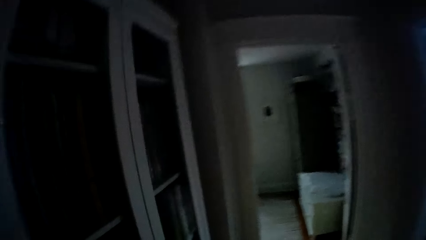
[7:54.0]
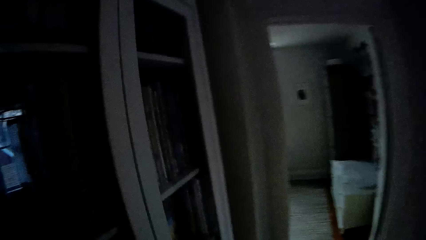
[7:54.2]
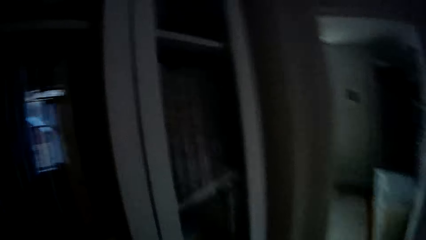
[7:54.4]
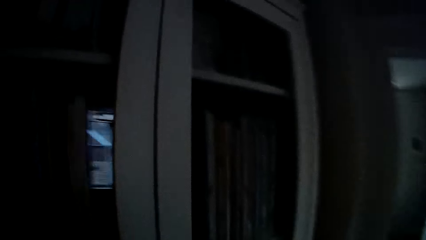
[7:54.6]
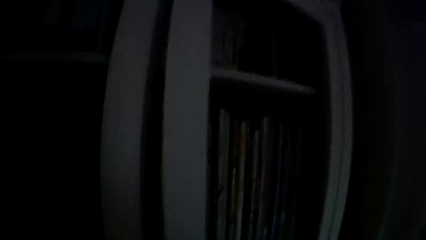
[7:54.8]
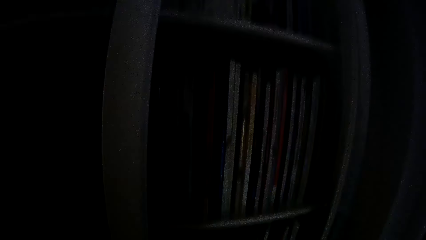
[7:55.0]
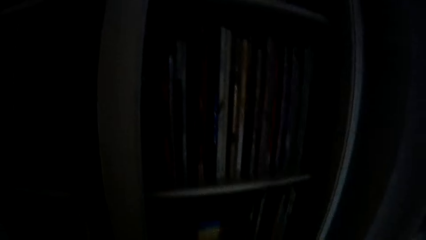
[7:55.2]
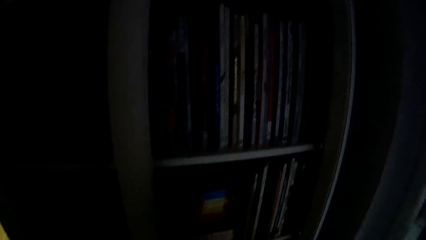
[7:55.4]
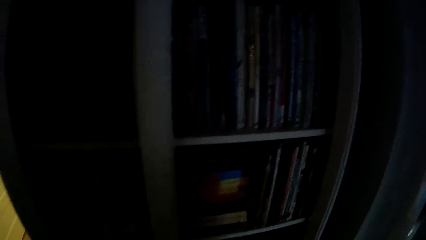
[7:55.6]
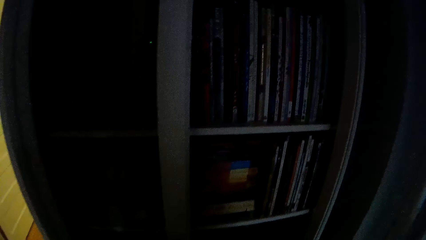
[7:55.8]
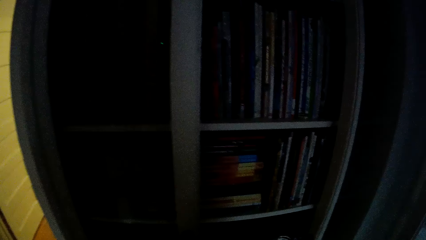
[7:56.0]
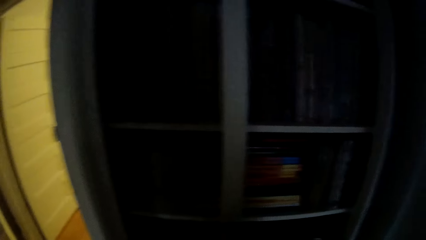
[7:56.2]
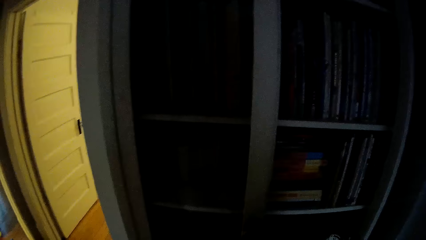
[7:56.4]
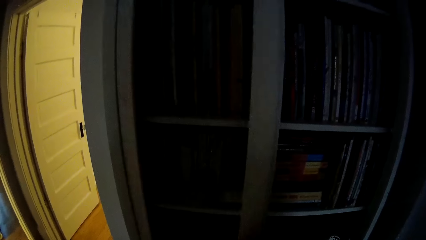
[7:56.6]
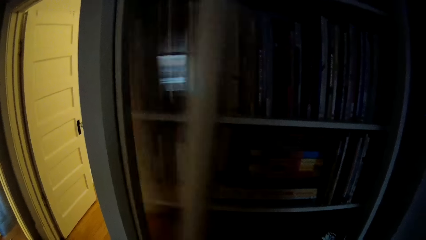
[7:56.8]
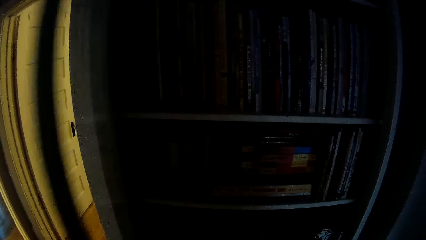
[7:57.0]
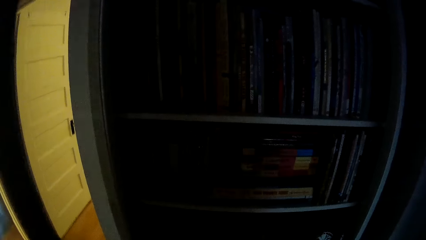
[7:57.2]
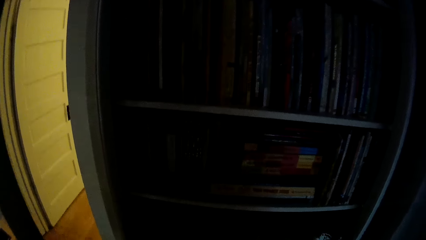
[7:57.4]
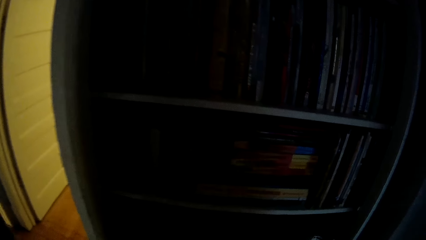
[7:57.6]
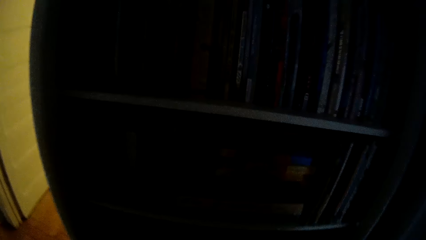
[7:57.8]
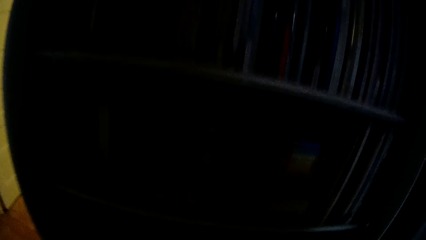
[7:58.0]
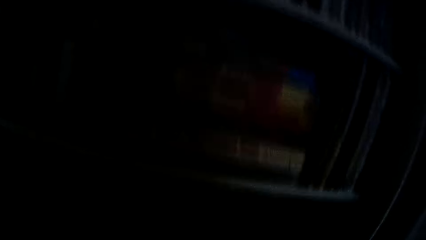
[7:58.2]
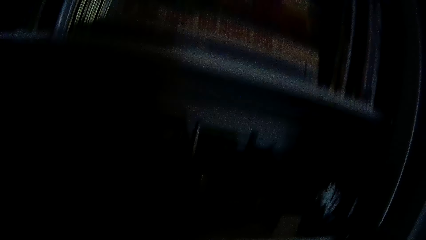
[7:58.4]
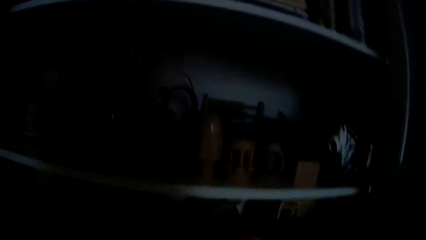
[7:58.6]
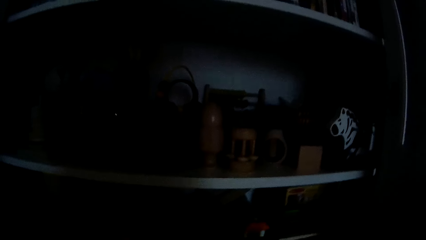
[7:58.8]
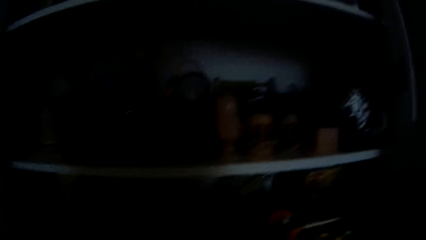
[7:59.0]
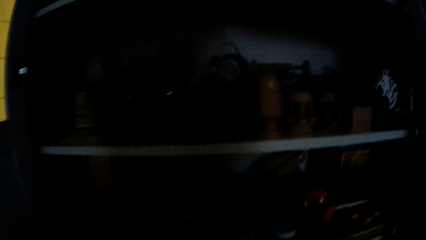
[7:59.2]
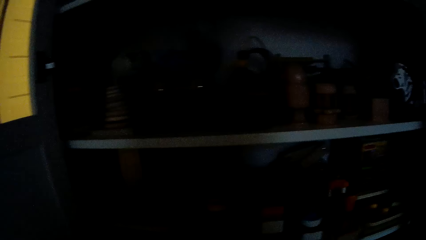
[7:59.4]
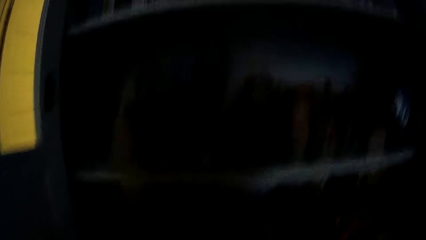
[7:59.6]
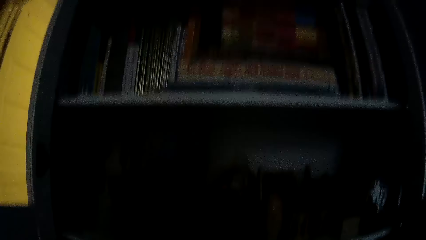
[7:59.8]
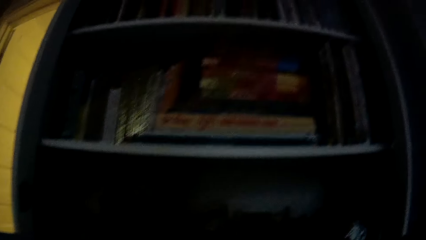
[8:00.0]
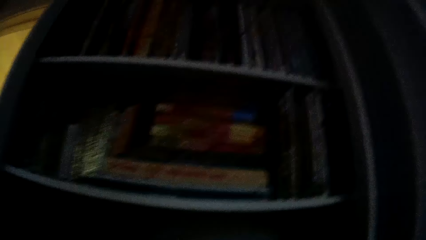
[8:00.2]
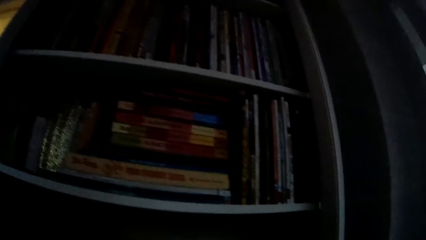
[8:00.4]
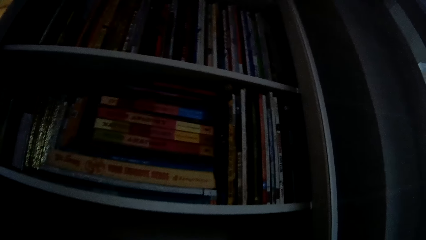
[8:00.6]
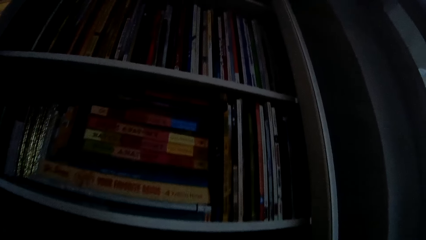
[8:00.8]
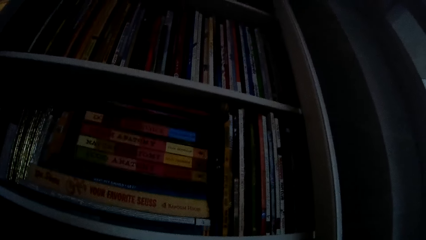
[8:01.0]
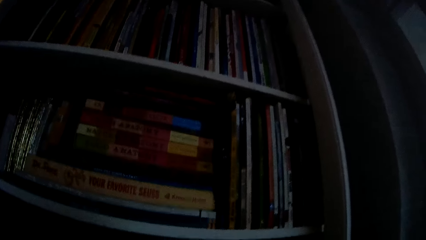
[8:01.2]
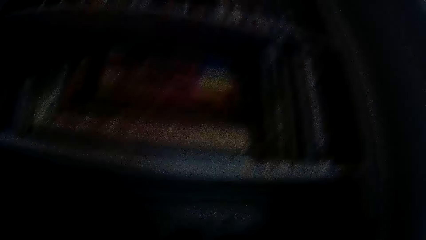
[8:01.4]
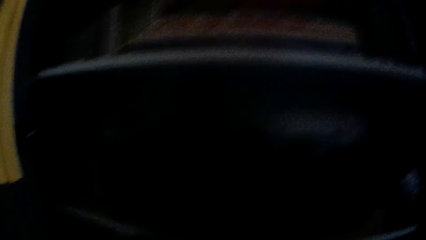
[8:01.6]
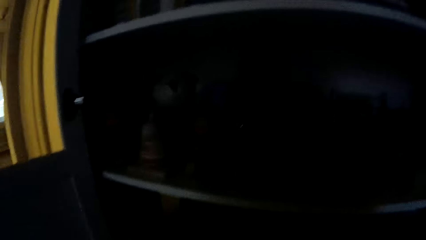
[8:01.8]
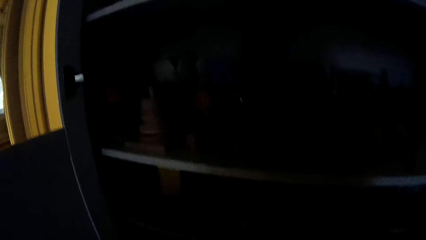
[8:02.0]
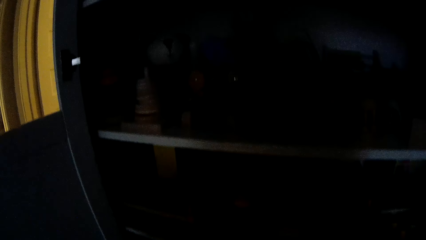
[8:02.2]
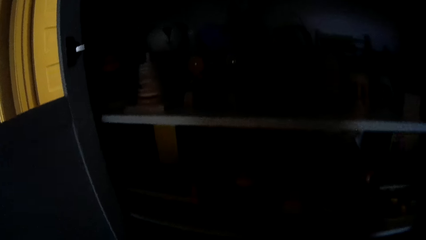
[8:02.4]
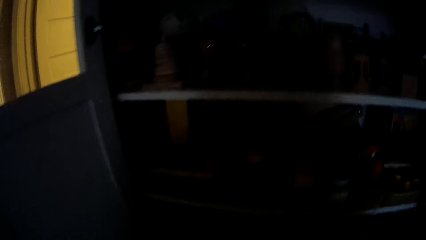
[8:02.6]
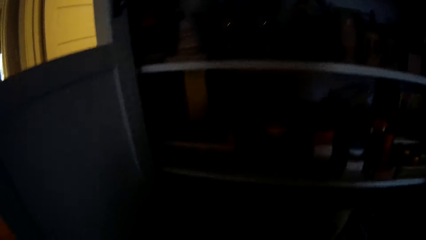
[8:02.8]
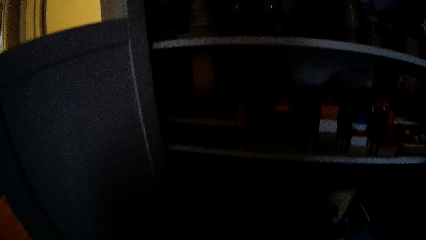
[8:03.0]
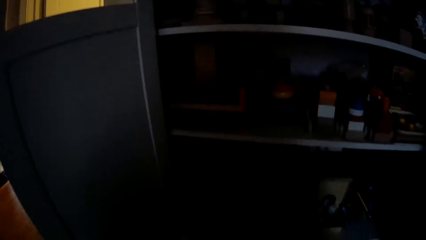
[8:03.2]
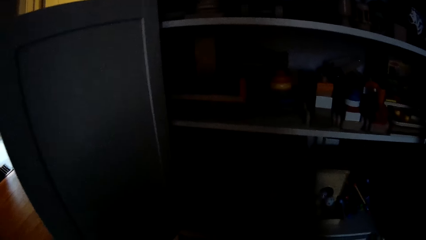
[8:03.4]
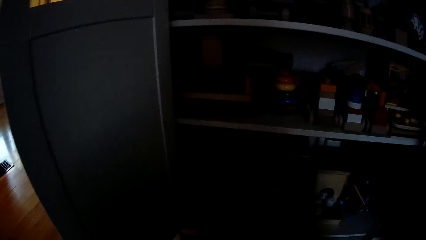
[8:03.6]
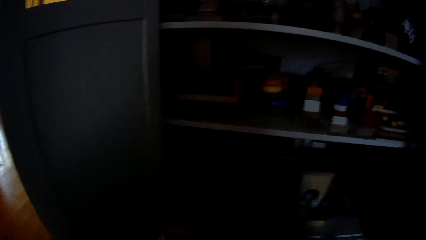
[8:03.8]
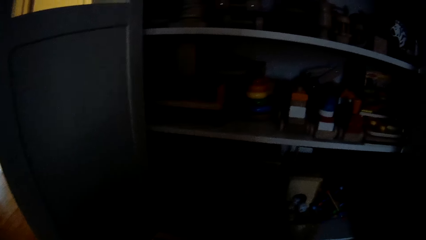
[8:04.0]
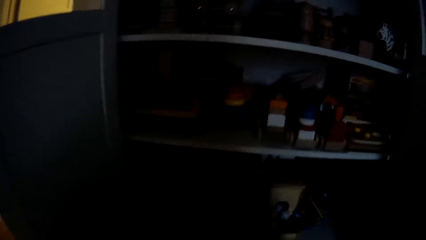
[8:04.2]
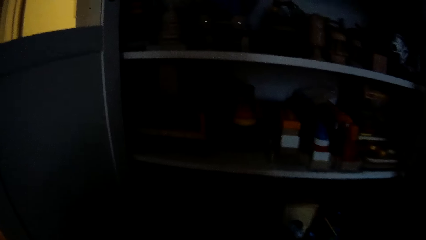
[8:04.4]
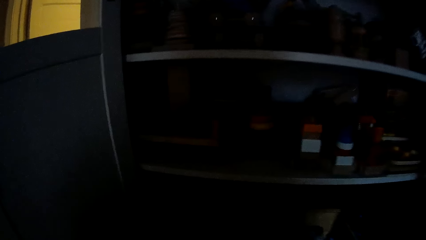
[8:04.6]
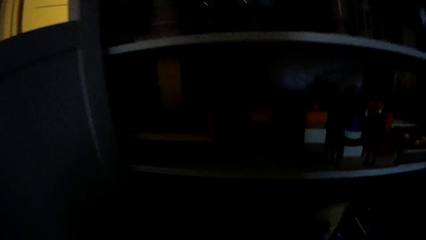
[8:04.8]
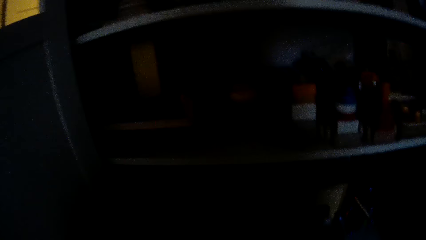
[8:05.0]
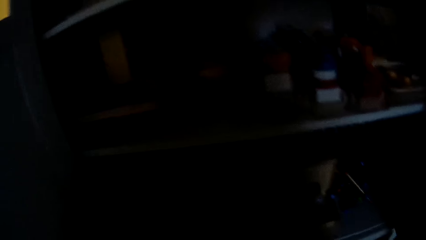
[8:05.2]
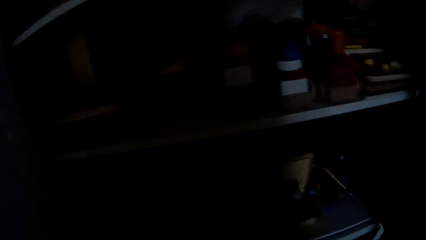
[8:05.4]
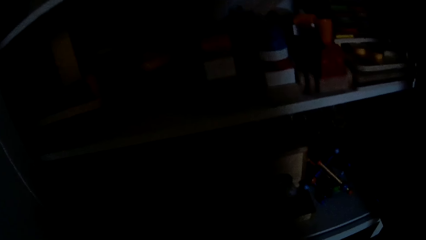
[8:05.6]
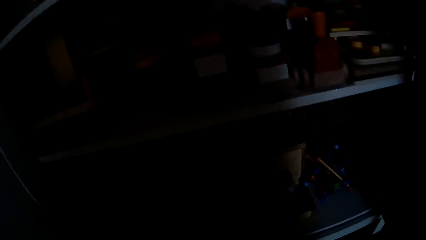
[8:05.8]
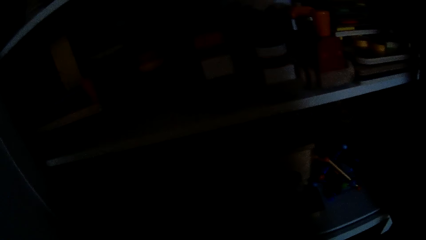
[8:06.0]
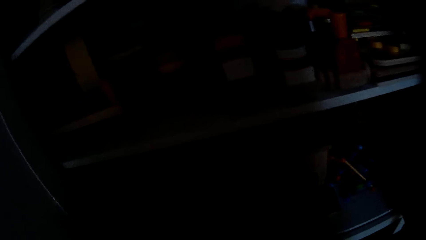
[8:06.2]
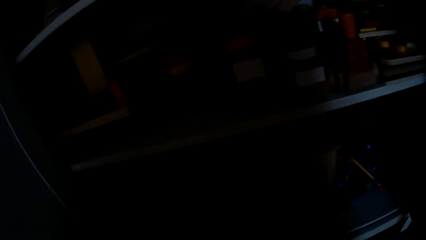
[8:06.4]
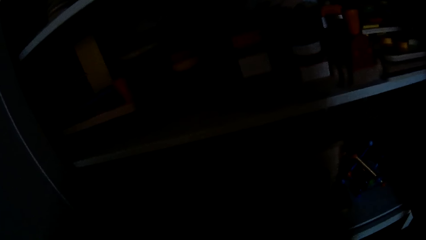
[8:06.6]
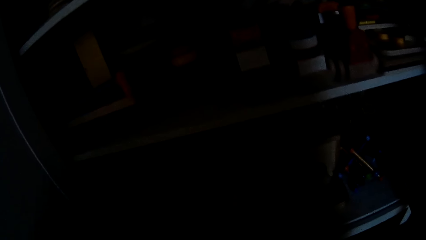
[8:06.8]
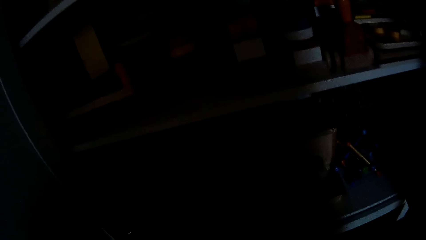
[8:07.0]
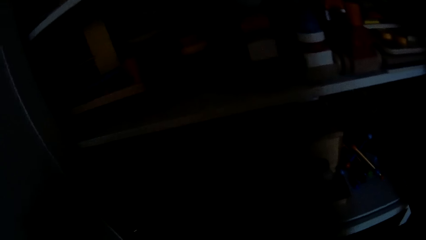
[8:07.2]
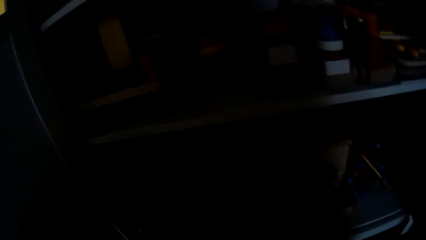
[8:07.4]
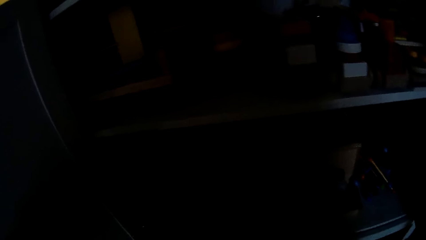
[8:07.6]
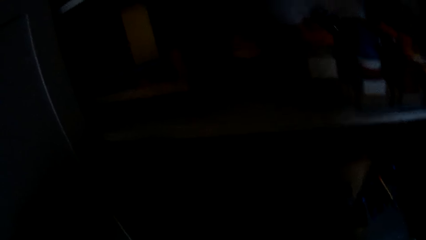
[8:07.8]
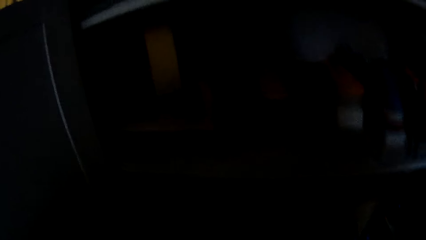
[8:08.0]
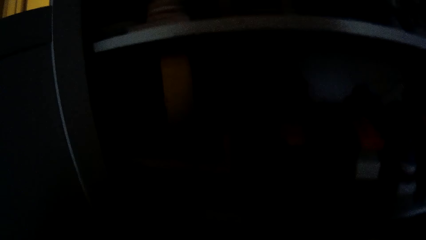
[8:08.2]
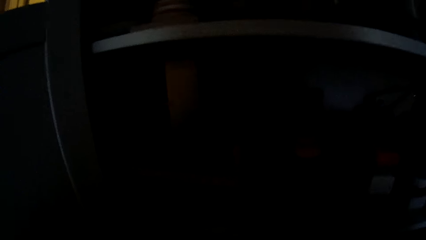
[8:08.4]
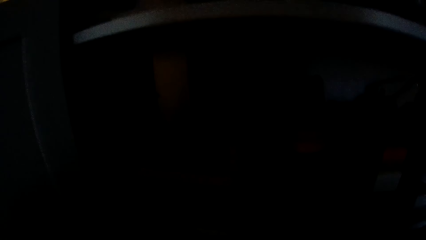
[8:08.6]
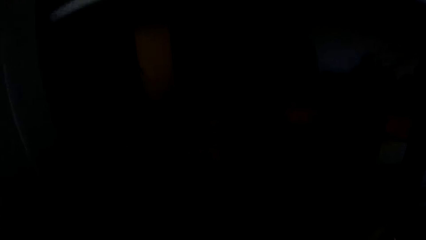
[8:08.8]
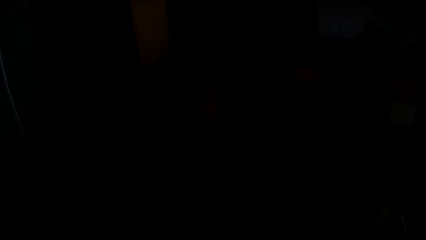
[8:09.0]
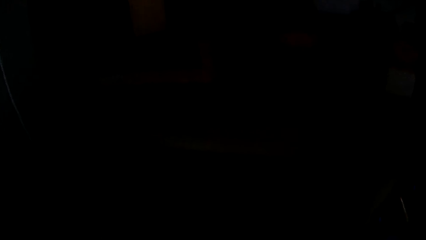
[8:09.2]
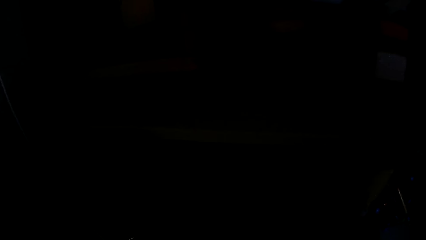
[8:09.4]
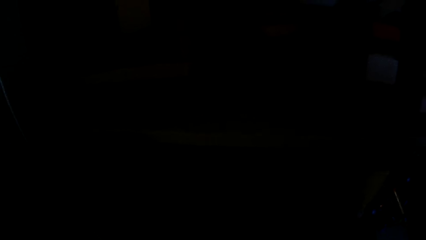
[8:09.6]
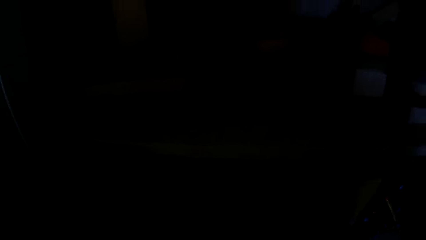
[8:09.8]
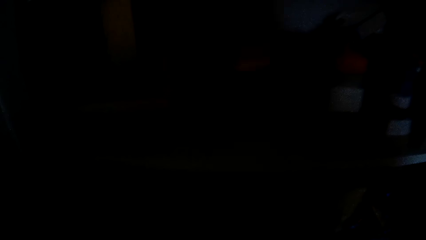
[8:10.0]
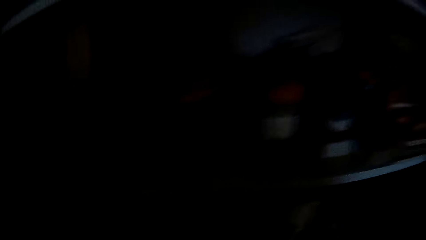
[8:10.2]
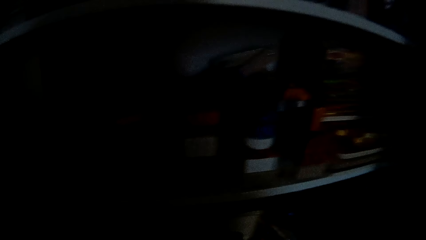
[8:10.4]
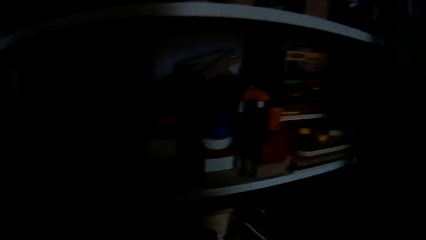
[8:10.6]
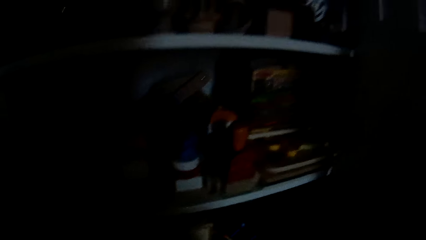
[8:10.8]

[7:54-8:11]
The camera wearer opens a bookshelf with her hands. She looks around.
